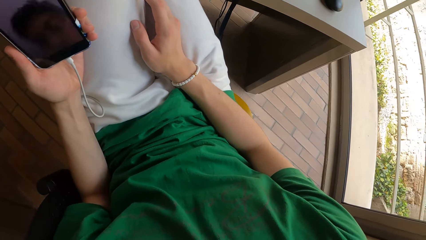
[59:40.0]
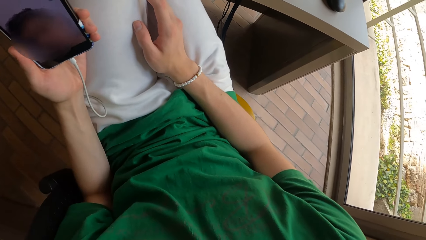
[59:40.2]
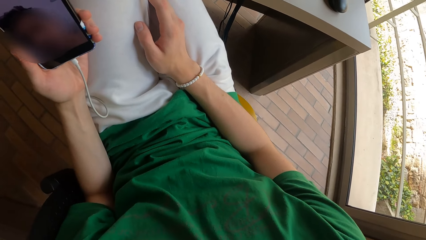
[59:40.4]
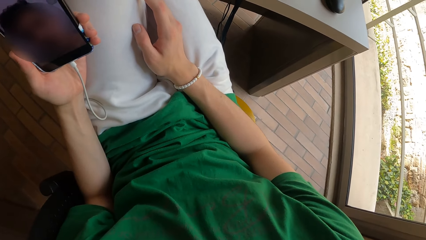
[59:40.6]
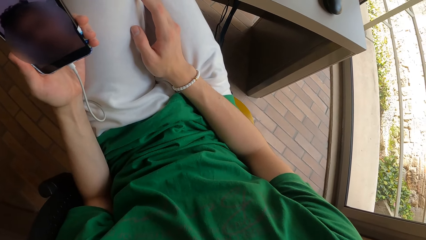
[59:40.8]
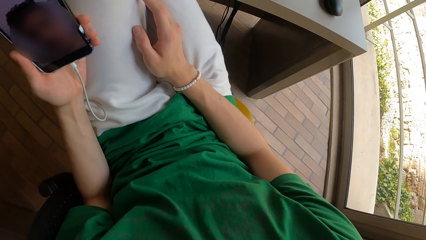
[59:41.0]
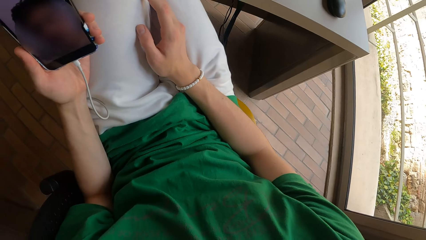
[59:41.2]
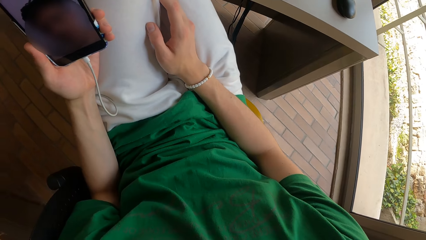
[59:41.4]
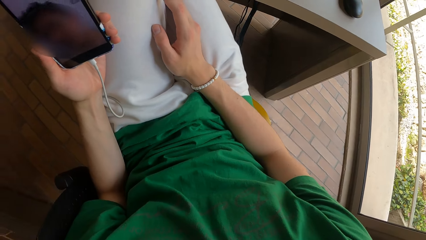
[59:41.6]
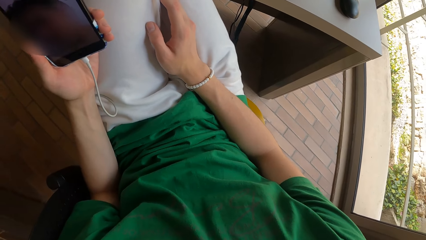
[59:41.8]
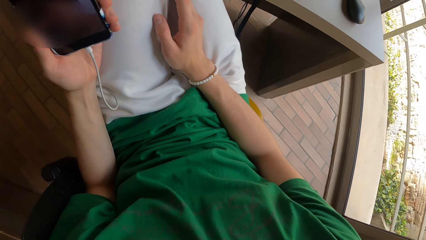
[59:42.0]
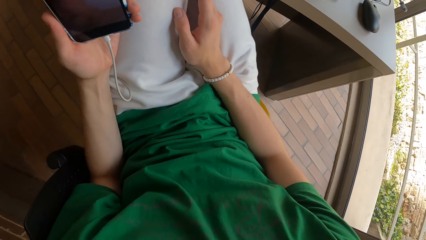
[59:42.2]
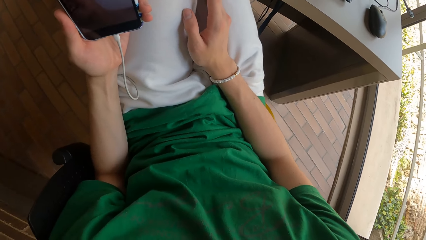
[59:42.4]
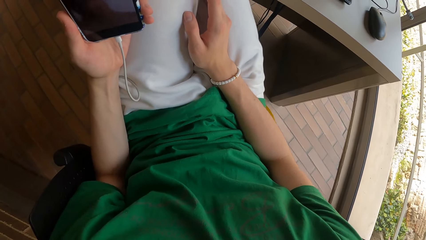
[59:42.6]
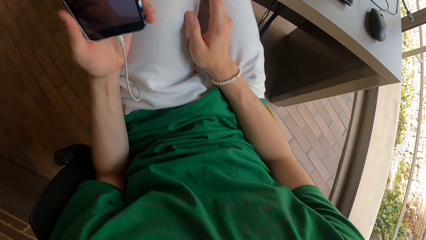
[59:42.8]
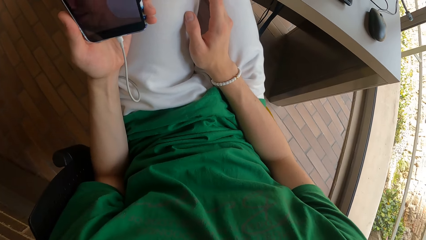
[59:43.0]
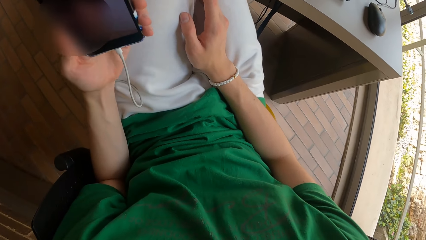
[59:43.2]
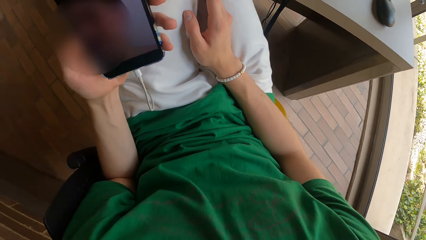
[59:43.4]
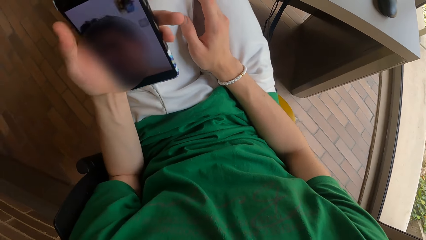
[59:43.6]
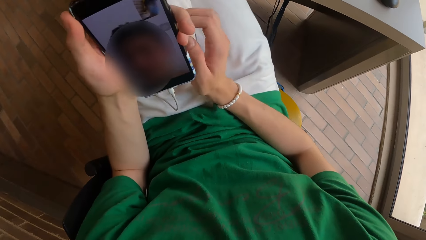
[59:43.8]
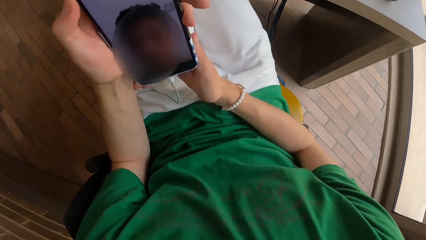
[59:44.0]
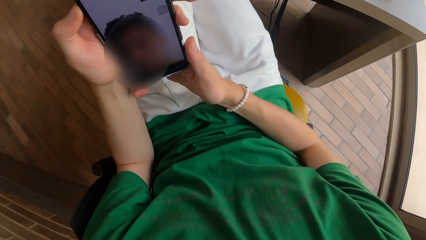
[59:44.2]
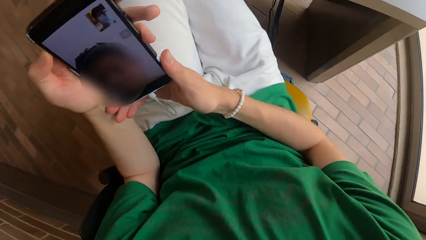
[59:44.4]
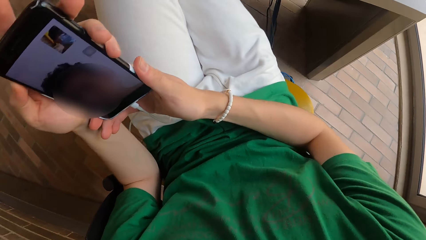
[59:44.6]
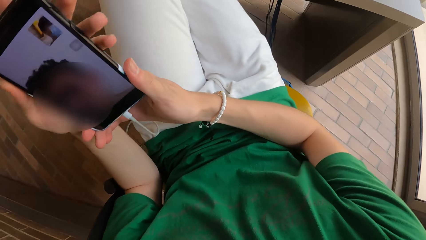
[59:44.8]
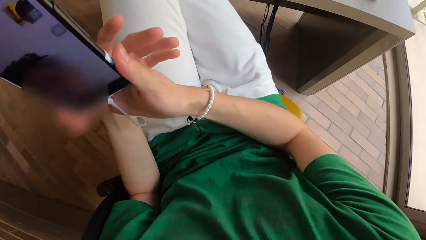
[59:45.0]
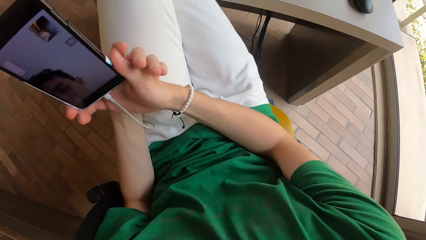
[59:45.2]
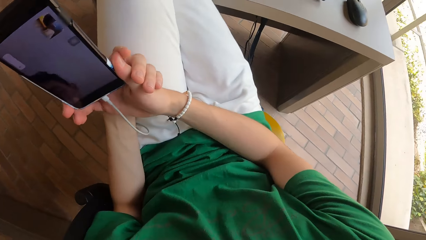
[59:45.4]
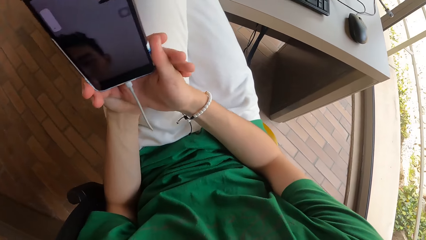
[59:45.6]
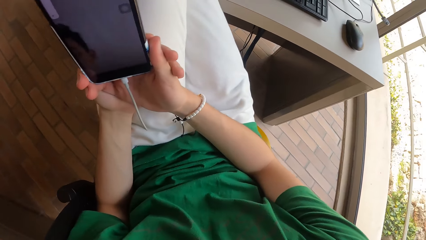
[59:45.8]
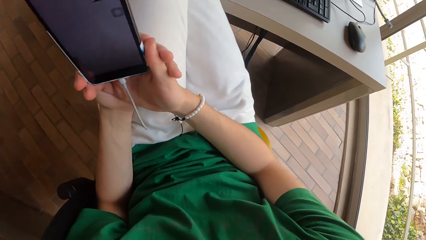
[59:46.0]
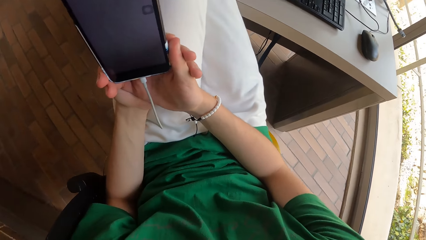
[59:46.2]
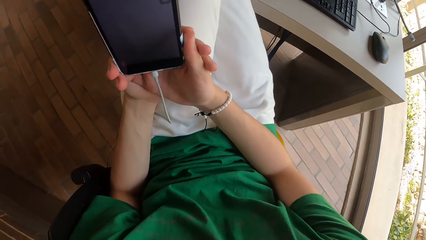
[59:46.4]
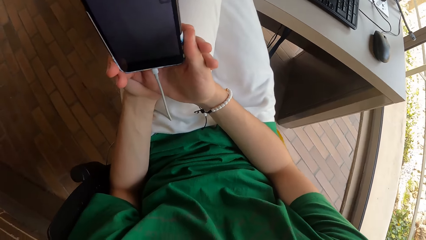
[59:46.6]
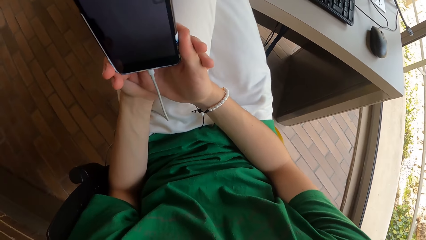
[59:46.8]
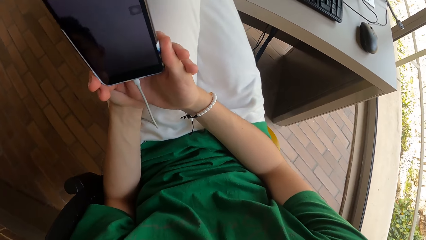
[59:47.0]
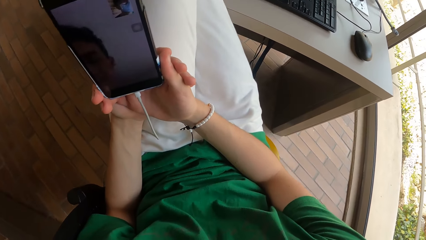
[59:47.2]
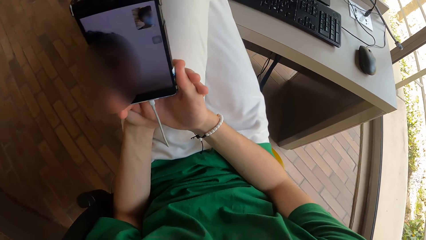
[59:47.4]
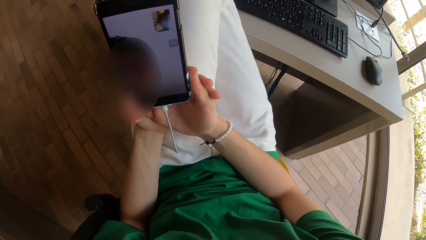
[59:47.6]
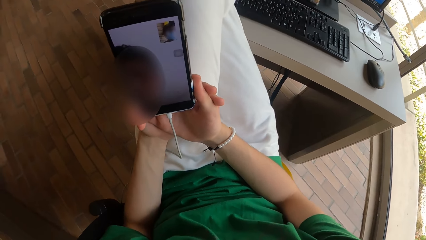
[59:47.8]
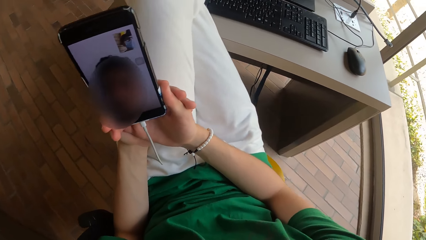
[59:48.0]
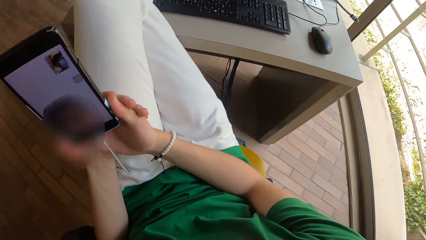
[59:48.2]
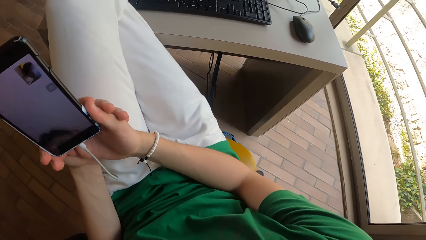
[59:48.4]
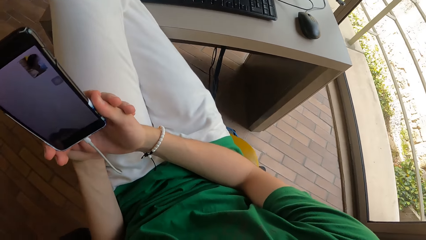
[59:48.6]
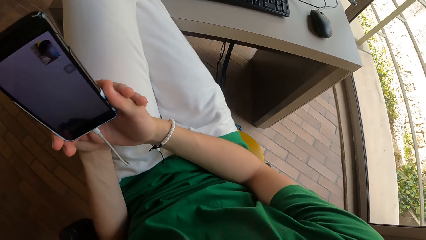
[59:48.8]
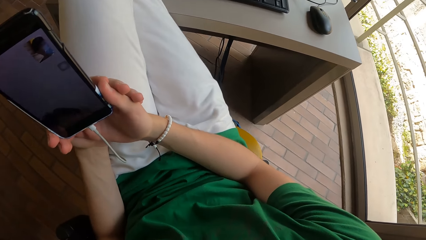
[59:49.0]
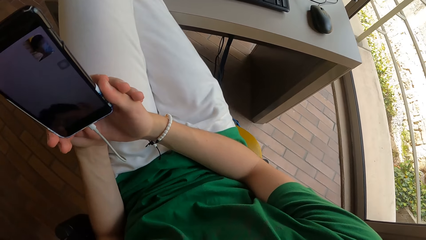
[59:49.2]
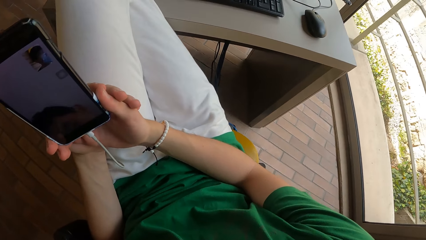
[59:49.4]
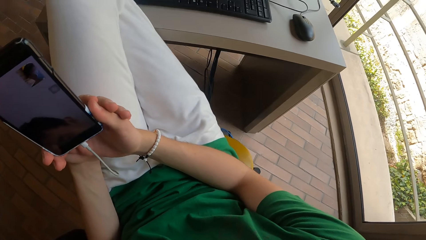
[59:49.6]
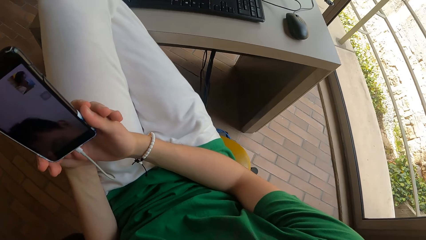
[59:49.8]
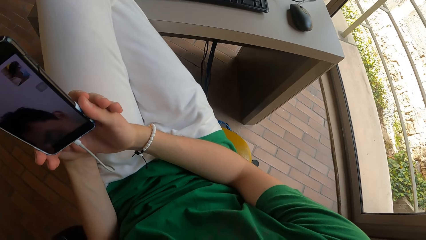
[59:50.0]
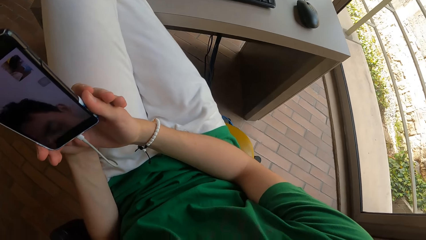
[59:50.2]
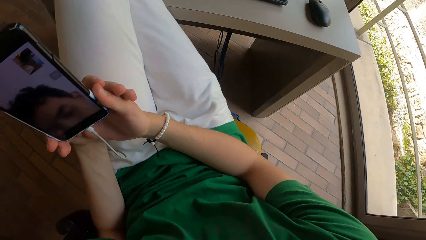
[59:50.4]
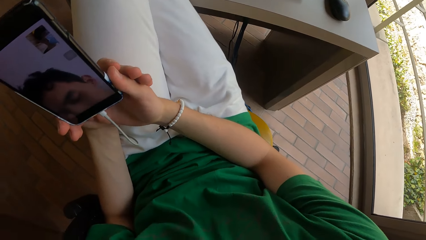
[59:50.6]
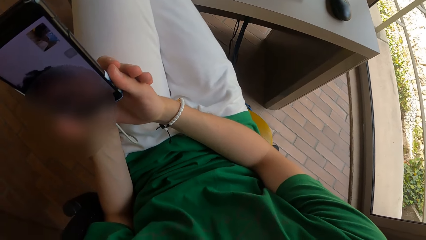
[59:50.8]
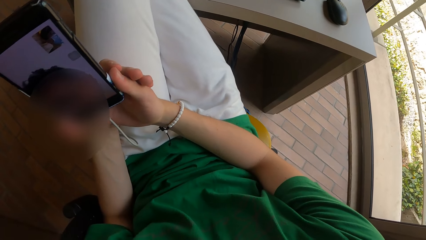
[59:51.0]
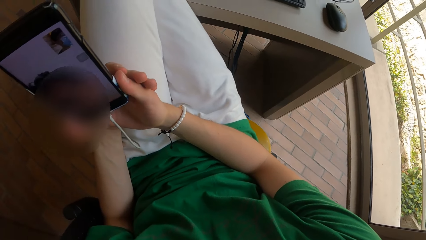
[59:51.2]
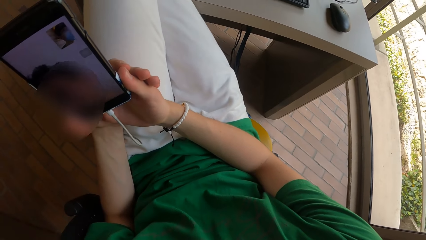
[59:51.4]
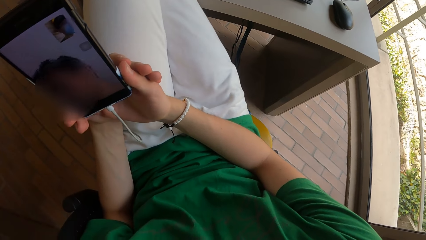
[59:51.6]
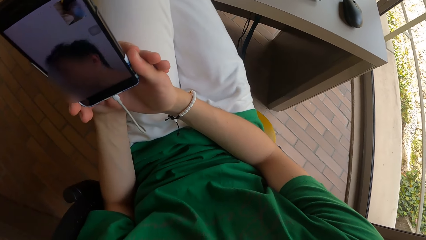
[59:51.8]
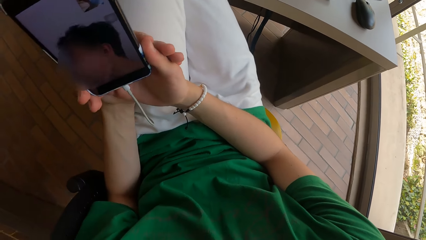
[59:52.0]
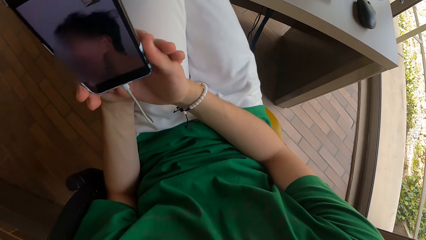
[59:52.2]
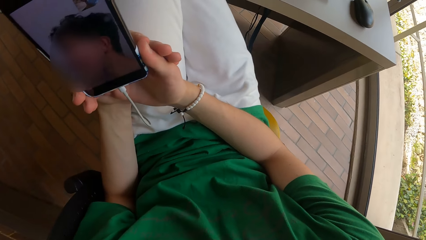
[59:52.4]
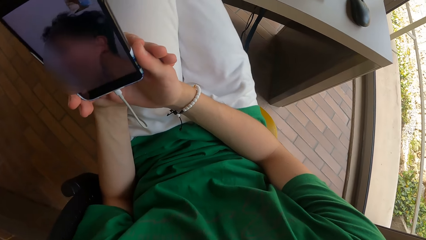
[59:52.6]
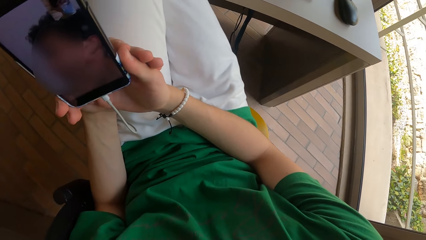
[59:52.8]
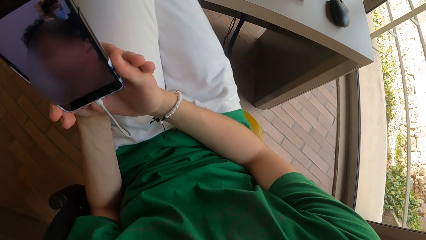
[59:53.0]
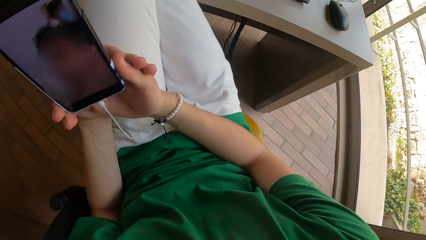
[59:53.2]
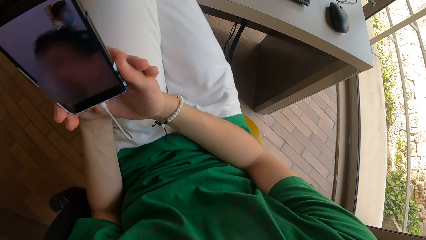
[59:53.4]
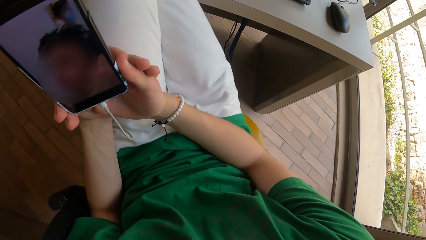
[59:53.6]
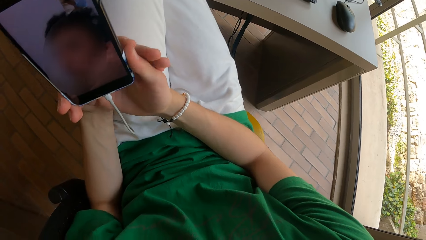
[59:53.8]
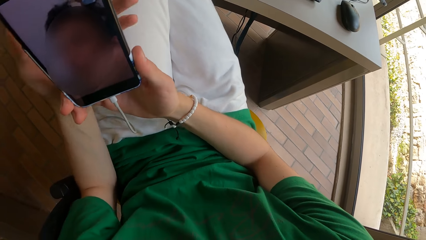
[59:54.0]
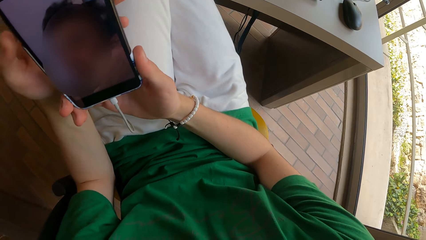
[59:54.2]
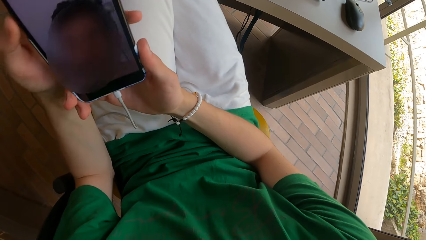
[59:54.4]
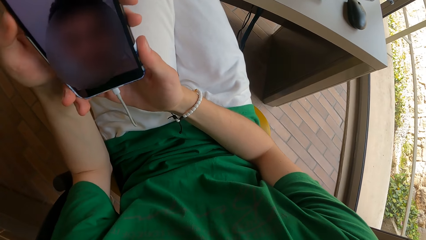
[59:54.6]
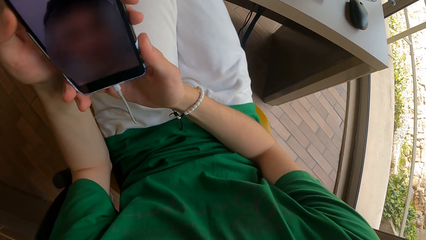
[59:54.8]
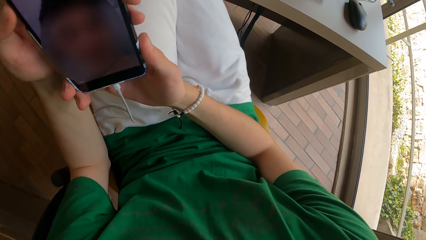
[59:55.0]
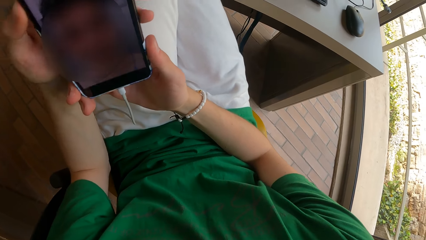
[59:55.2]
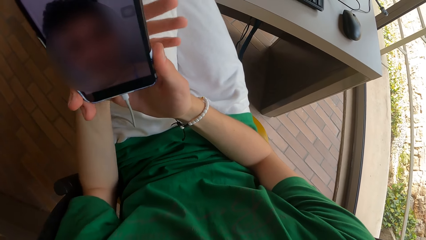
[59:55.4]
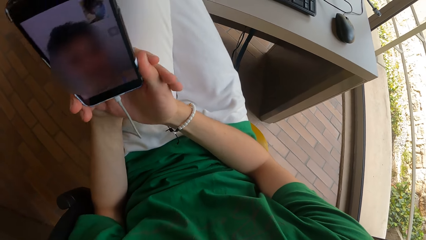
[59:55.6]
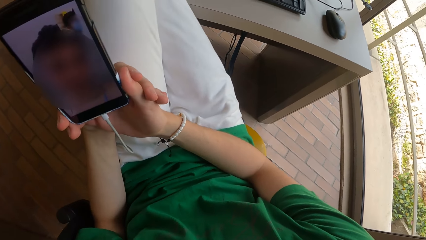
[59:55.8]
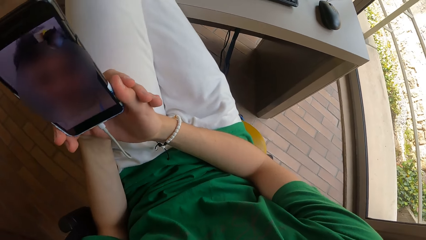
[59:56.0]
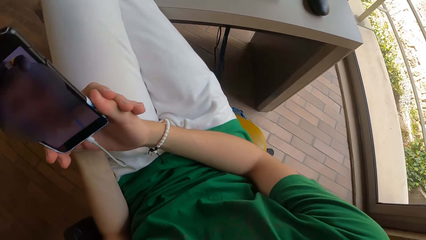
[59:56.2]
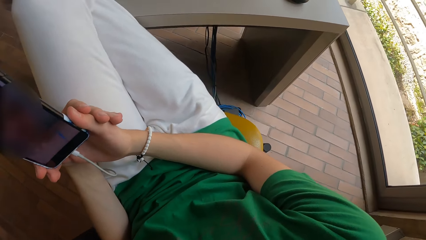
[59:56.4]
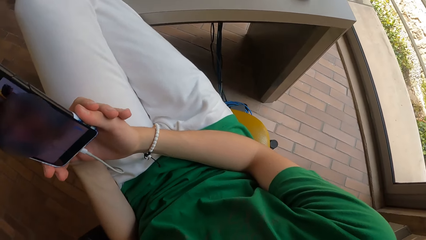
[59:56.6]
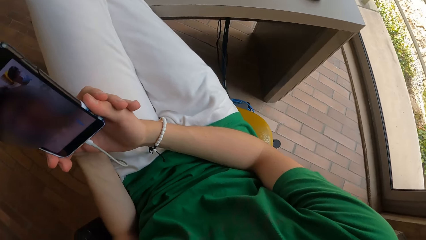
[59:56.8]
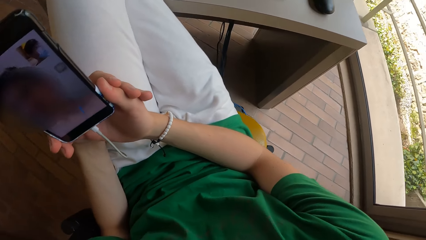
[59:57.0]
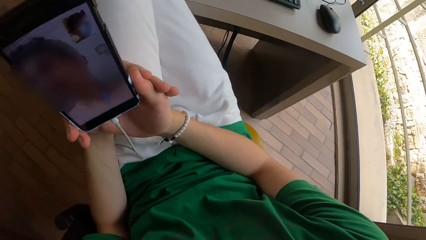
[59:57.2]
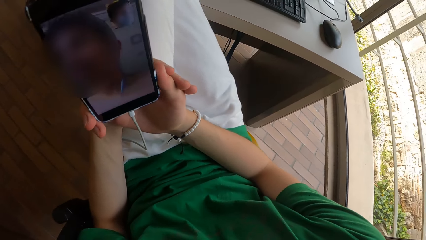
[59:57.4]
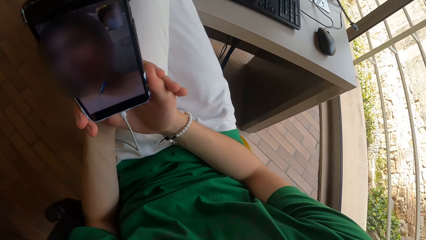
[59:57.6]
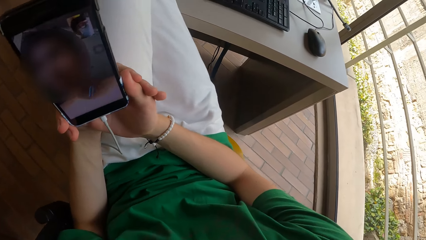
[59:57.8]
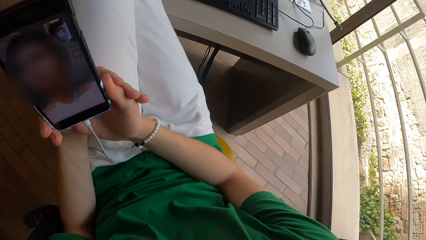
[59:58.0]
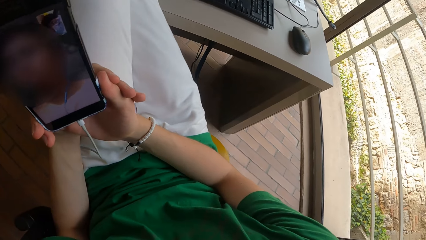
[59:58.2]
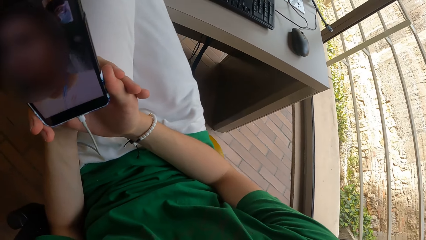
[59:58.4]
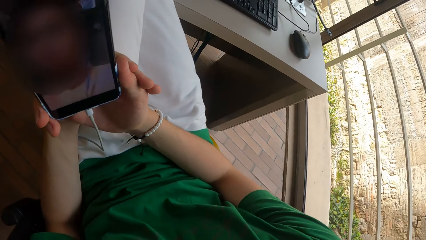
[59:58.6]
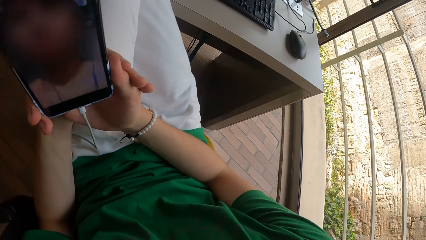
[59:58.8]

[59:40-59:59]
The camera wearer looks at their phone. They pass the phone from their left hand to their right hand. They hold the phone with both hands.
